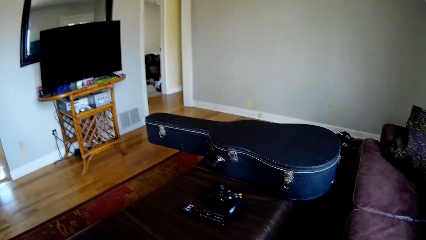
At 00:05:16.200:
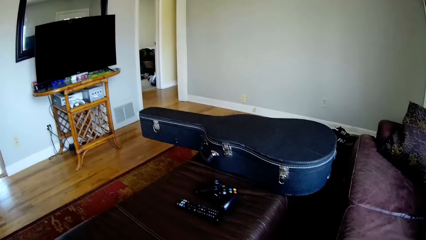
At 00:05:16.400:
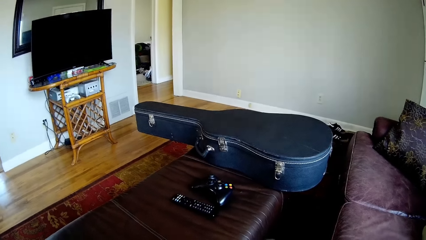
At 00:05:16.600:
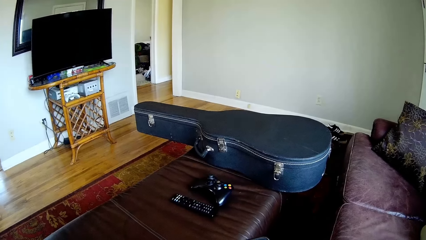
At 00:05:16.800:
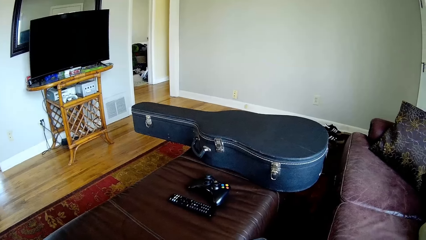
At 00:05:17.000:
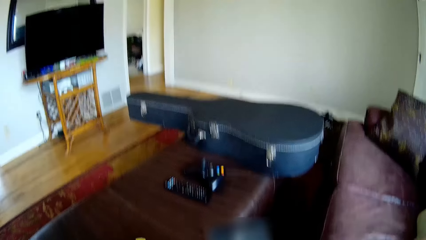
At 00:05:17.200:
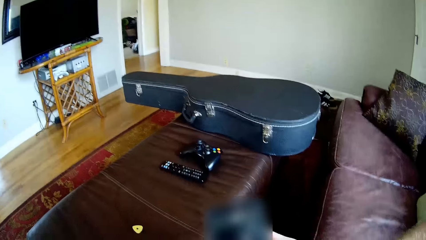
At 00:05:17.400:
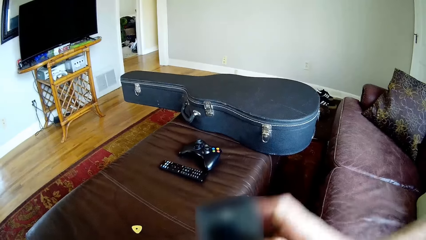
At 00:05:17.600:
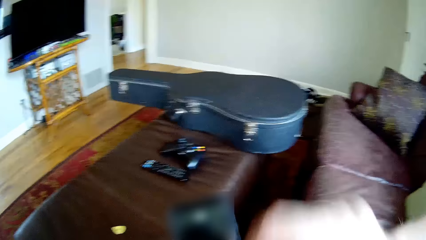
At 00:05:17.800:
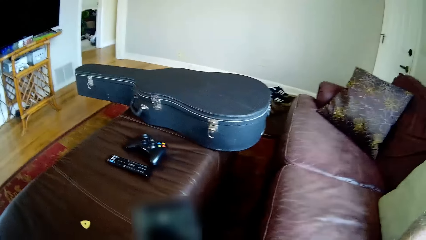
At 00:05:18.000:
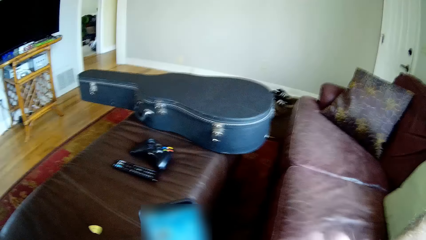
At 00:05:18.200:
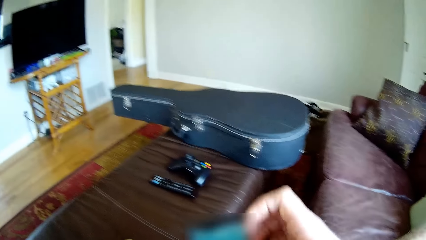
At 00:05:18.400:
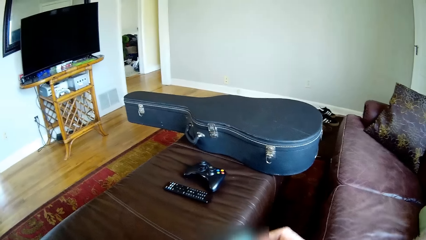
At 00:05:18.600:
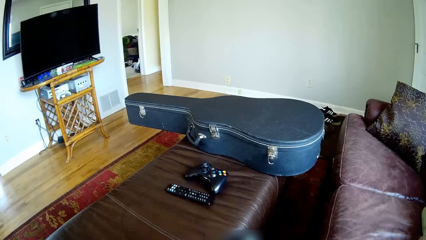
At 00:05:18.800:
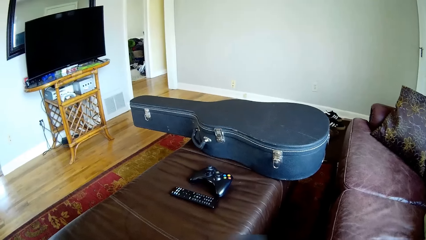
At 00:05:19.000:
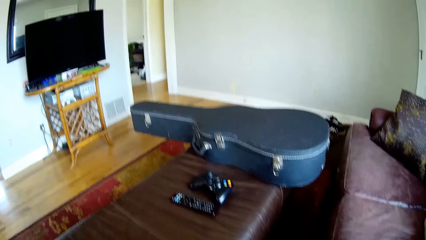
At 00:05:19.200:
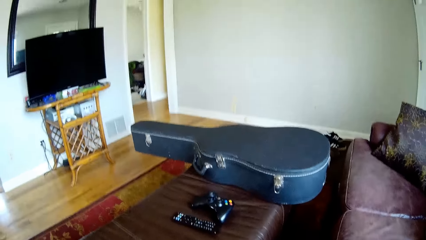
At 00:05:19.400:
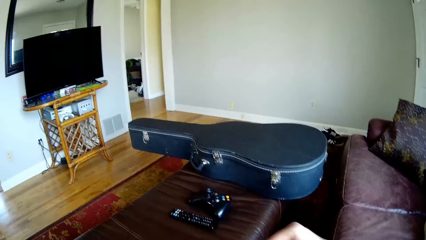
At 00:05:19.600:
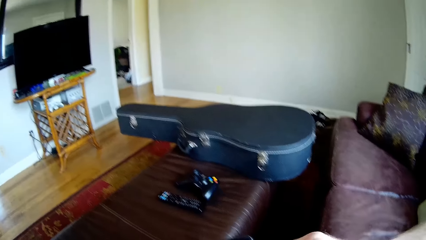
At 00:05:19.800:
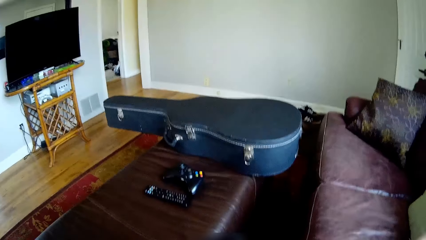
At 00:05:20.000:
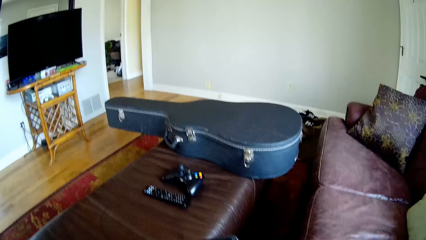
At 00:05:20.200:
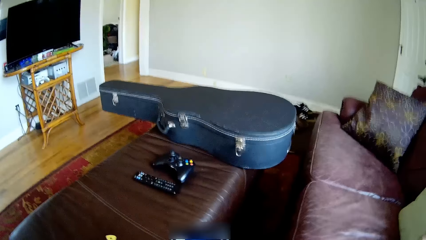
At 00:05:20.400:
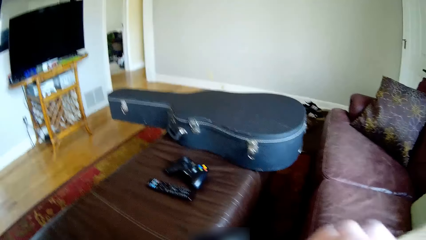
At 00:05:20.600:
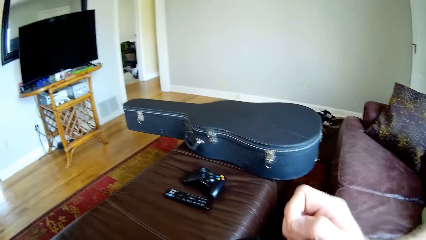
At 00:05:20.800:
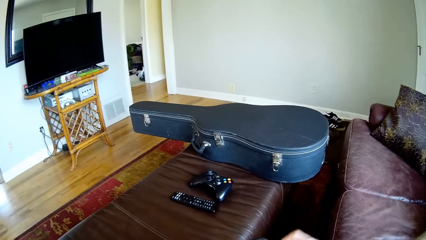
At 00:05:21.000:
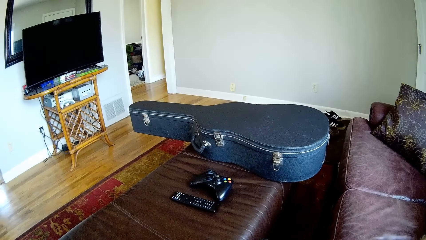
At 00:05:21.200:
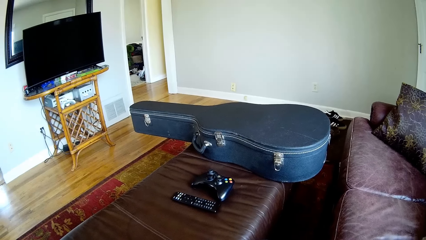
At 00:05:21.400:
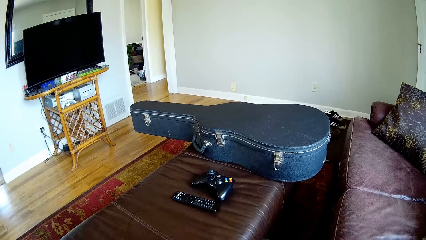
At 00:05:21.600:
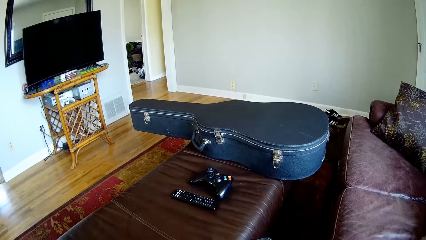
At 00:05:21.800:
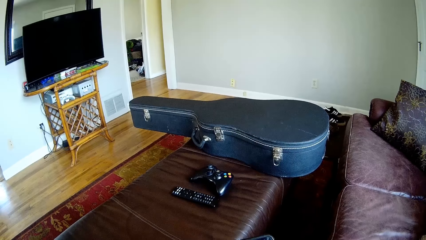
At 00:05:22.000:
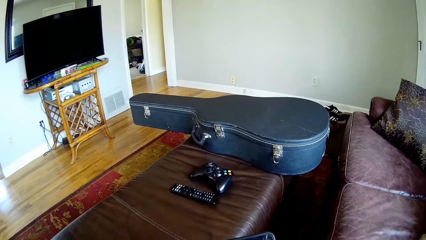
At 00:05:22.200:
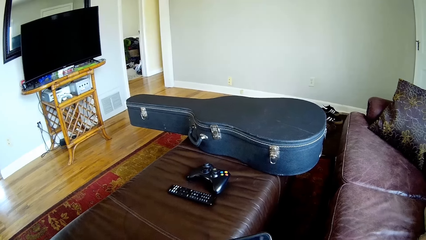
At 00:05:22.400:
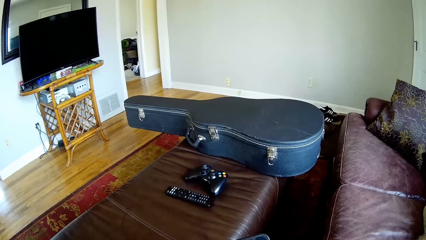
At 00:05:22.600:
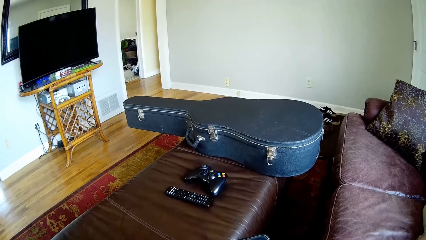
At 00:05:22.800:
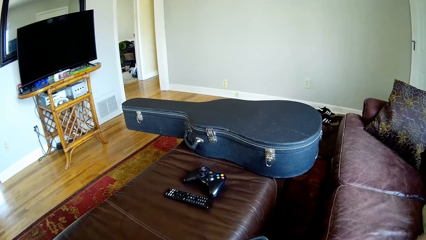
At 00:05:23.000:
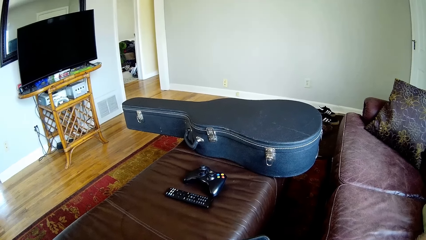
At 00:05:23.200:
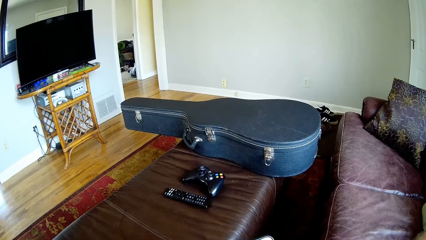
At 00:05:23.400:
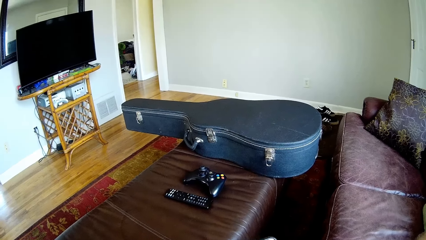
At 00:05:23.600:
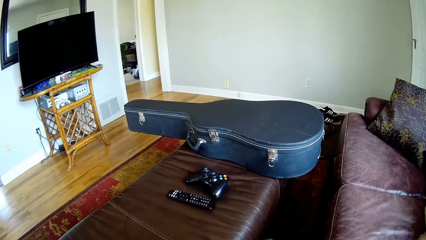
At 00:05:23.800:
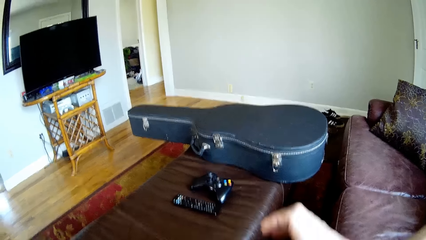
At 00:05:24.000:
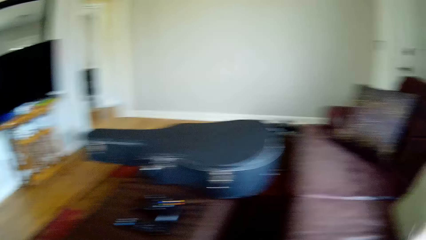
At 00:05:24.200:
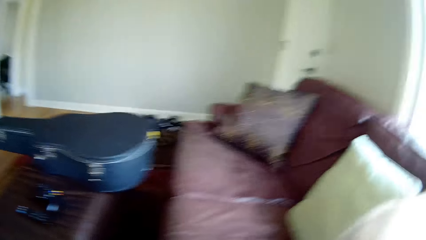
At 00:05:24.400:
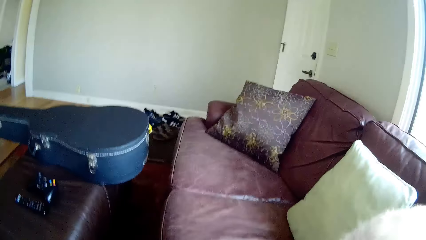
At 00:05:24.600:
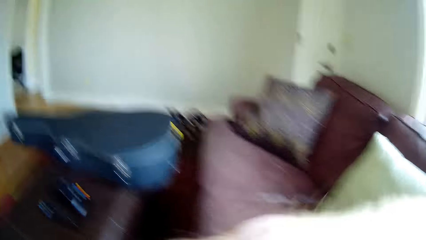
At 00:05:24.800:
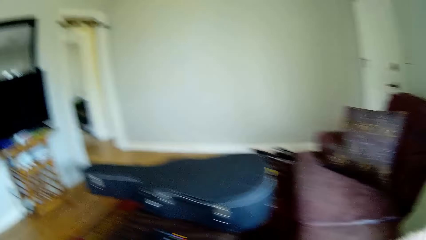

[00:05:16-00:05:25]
The camera wearer uses his phone. He holds the phone in his left hand. He moves his hand. He touches his face with his right hand. He touches the phone in his left hand with his right hand. He touches his face with his right hand. He touches the phone in his left hand with his right hand. He touches his face with his right hand.

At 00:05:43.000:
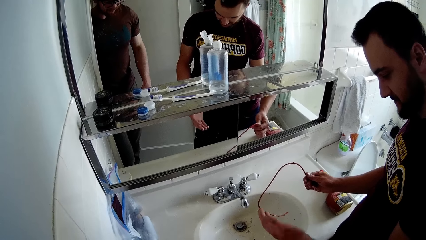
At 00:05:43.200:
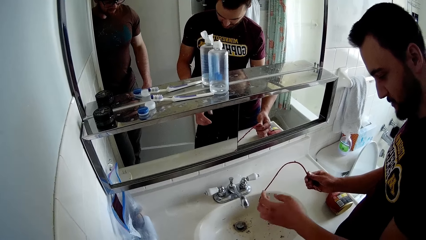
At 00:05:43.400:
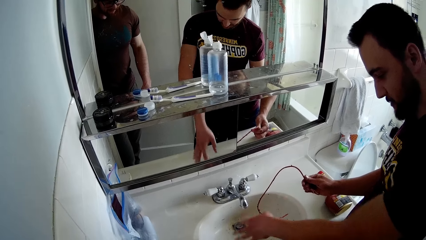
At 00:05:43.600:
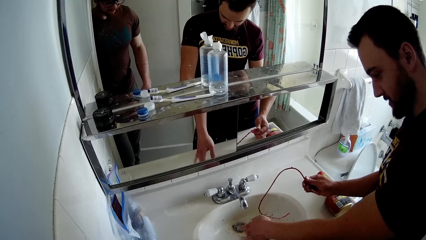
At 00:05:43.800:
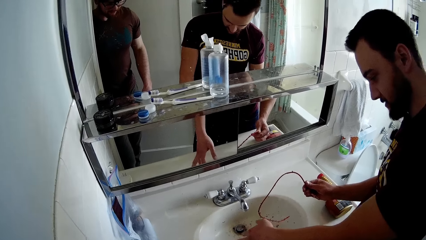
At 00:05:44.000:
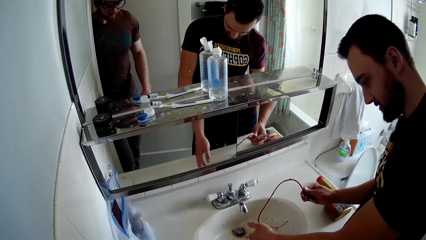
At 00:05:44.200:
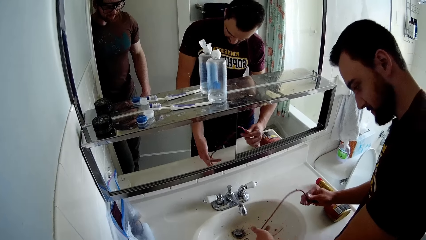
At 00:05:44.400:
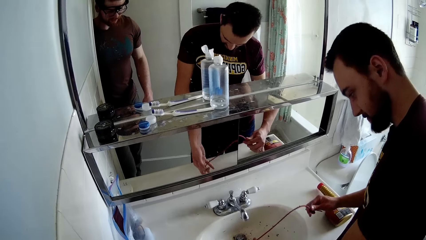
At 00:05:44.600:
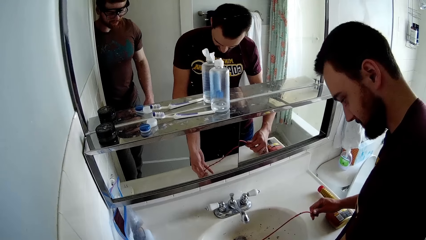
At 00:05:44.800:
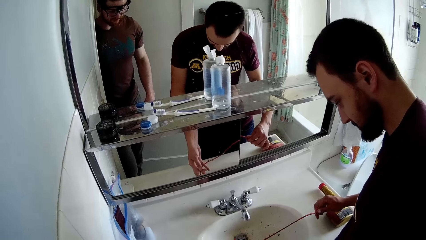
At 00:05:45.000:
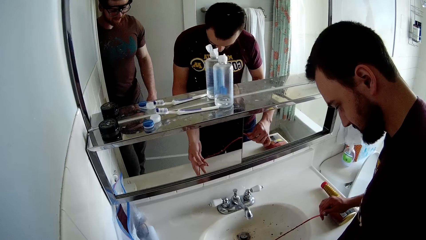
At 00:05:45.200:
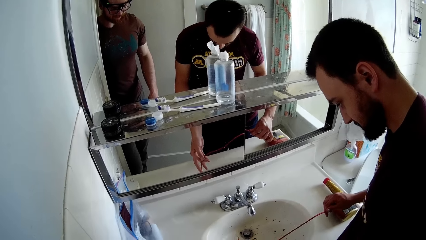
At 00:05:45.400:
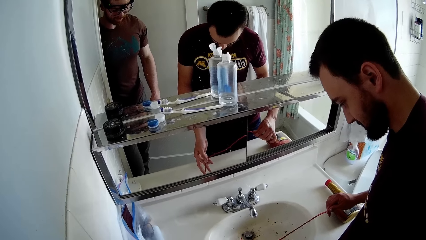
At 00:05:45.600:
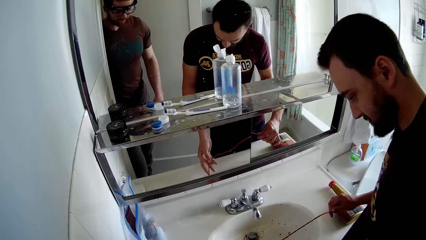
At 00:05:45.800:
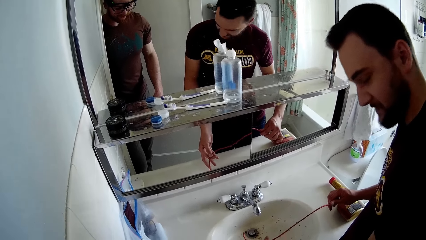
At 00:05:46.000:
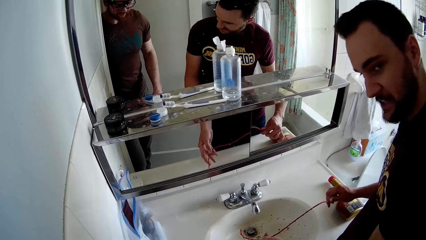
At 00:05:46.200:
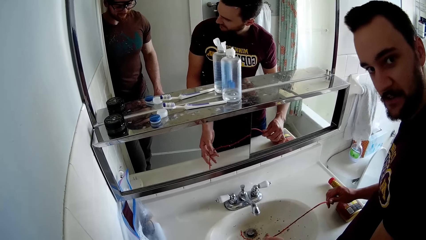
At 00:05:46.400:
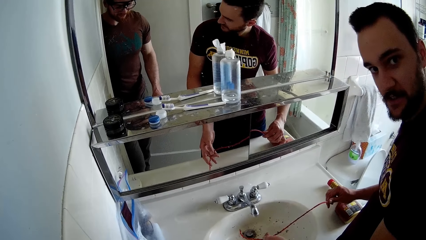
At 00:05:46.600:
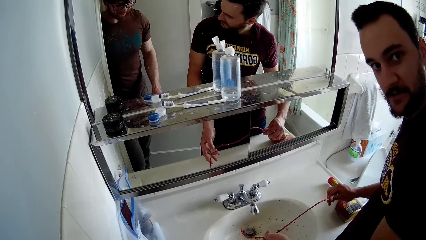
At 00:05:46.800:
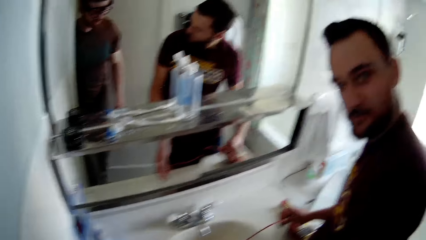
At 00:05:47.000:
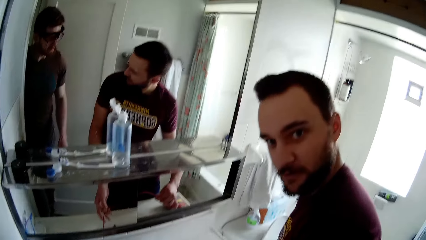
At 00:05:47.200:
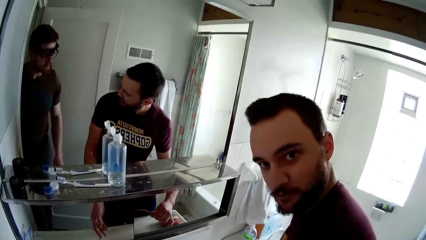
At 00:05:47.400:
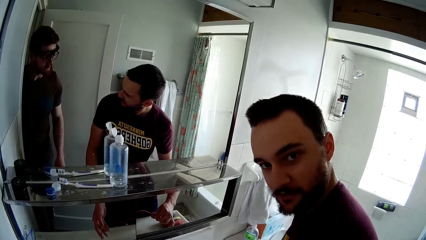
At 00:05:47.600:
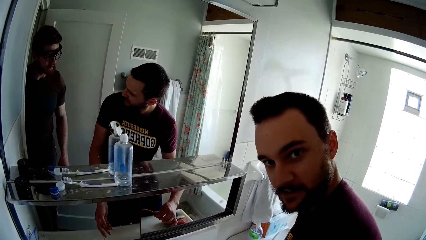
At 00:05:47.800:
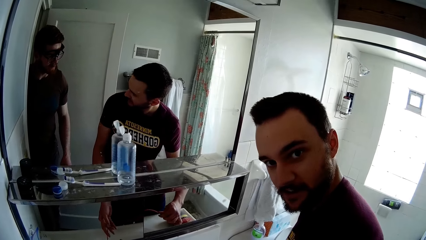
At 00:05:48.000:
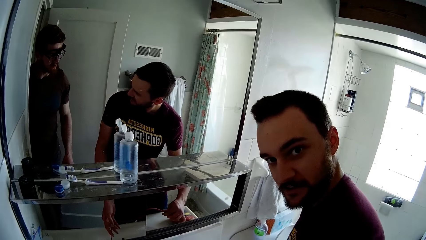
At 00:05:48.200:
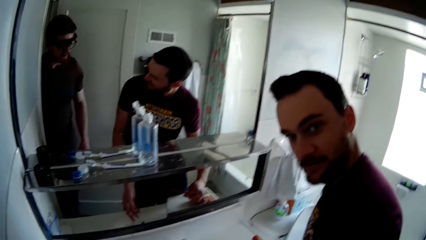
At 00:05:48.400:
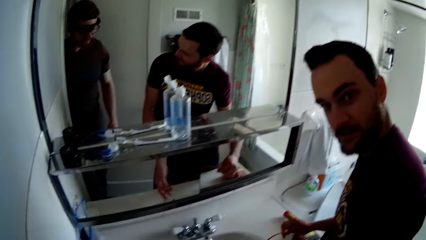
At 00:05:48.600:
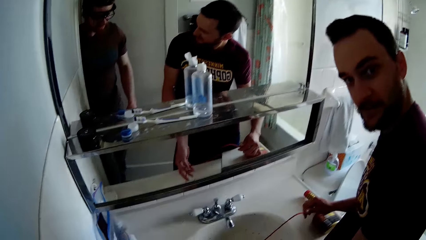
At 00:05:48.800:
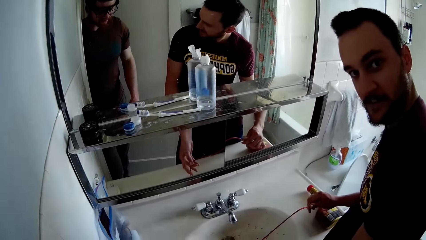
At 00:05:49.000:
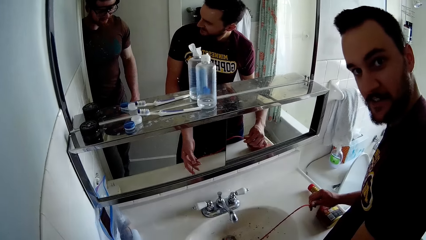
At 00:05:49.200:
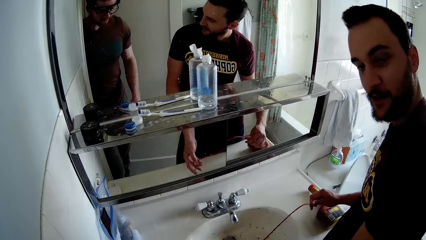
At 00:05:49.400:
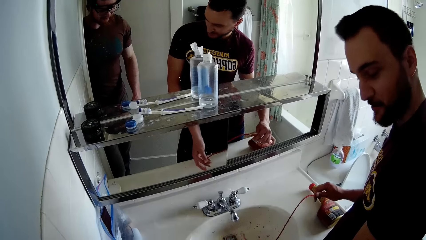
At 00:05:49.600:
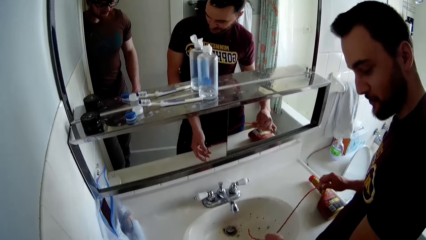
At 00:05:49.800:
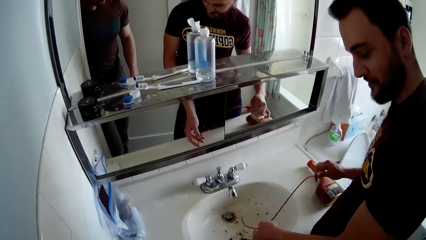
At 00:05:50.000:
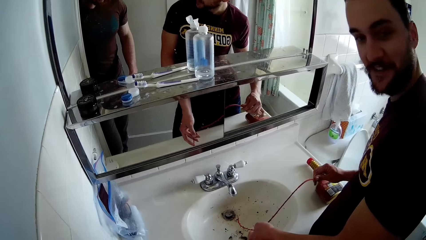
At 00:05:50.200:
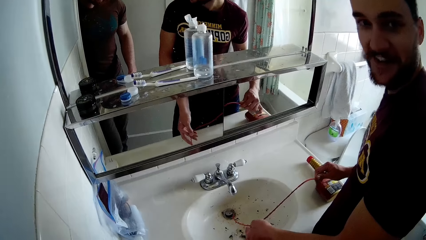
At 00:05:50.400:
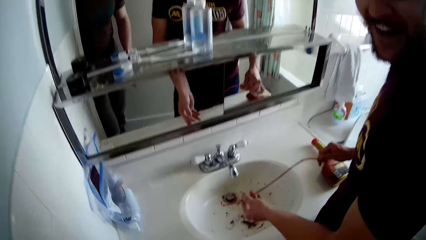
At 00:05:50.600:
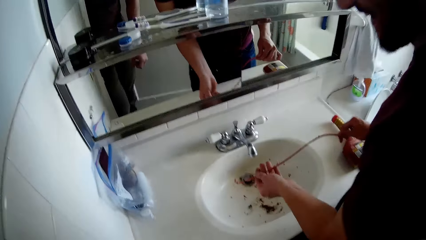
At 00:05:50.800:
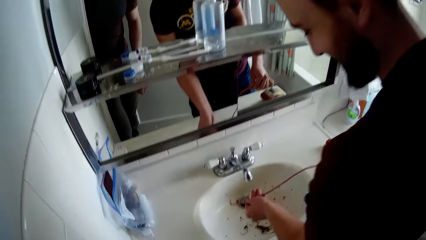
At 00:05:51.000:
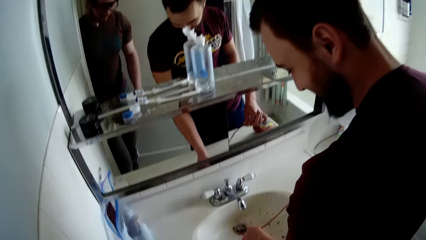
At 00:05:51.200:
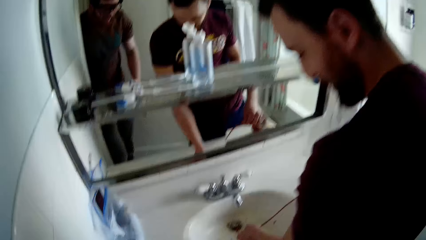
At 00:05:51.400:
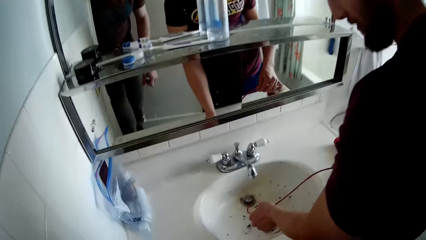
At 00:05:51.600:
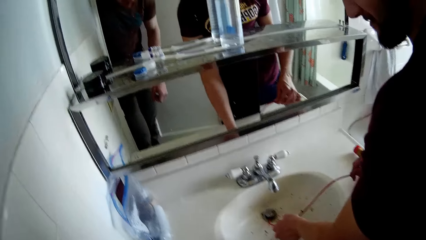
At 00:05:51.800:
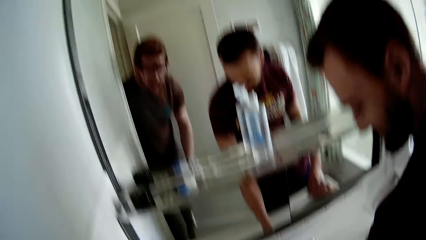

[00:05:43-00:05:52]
A man holds something.
